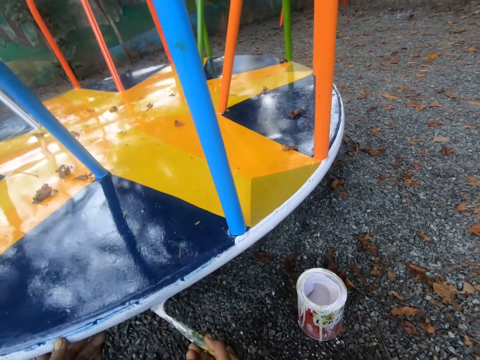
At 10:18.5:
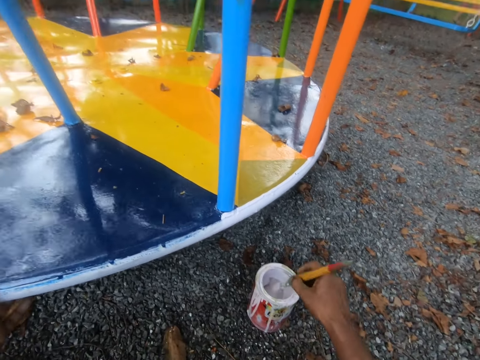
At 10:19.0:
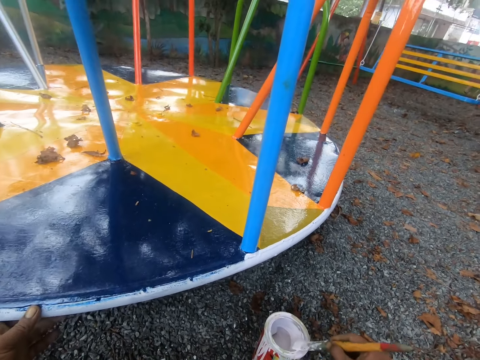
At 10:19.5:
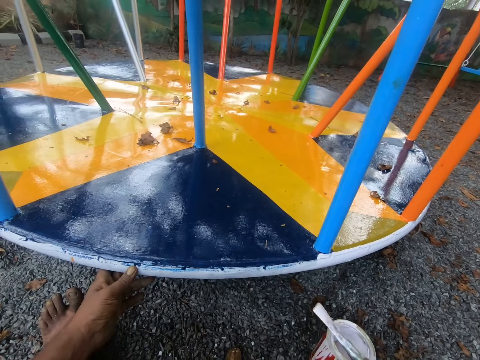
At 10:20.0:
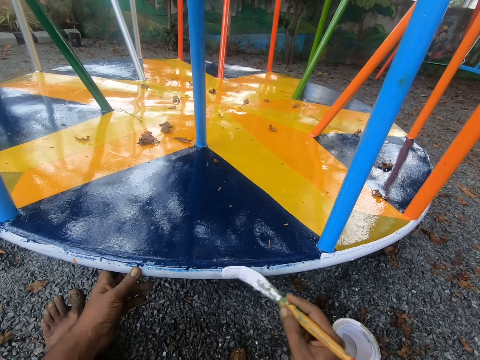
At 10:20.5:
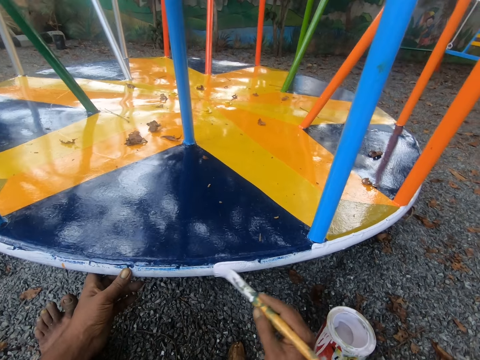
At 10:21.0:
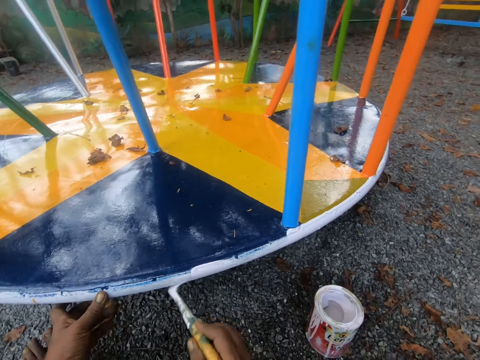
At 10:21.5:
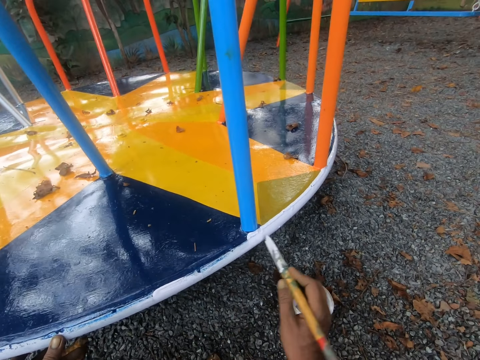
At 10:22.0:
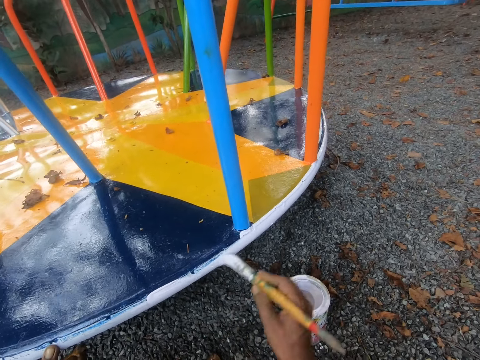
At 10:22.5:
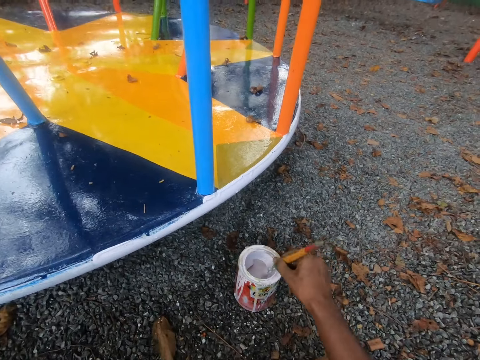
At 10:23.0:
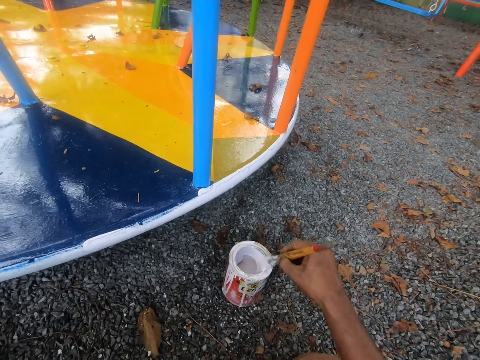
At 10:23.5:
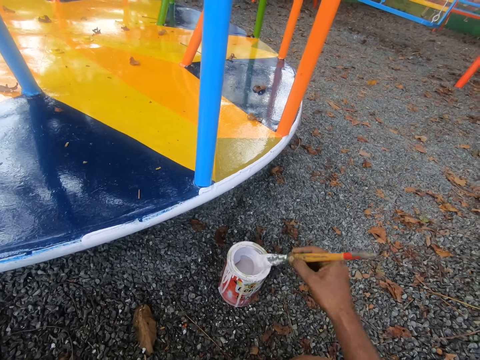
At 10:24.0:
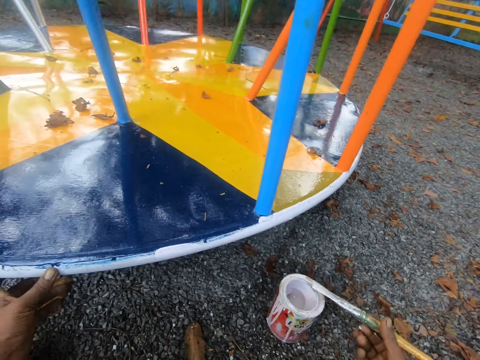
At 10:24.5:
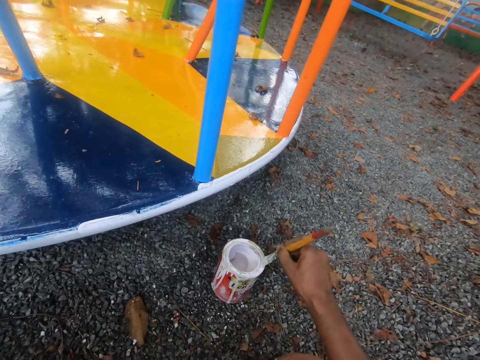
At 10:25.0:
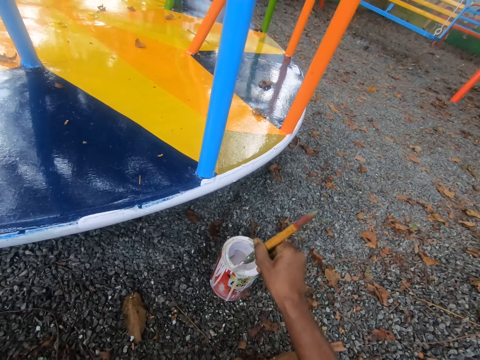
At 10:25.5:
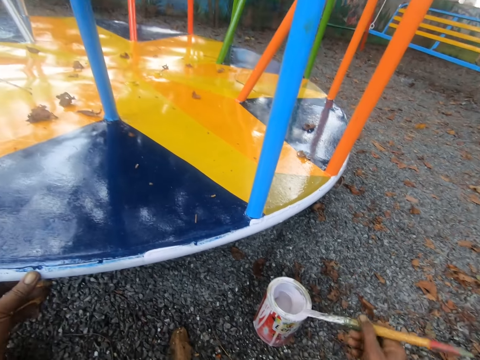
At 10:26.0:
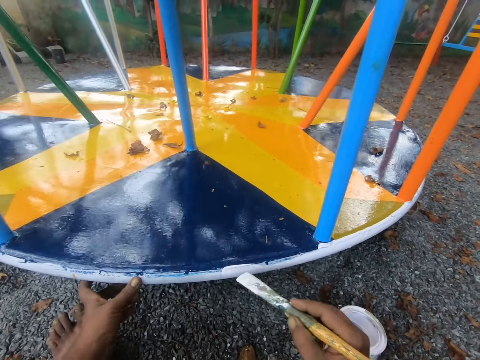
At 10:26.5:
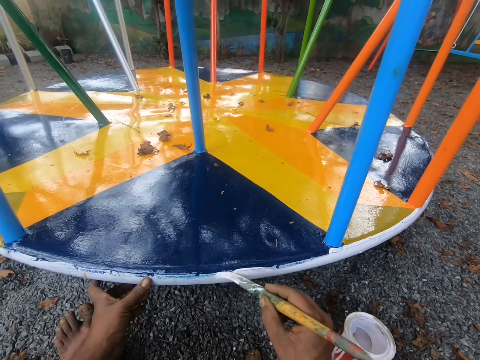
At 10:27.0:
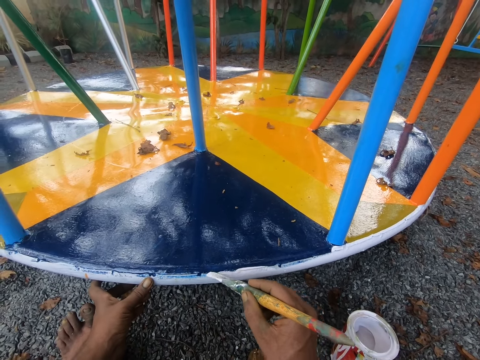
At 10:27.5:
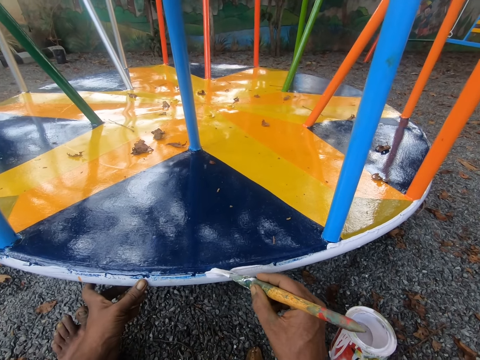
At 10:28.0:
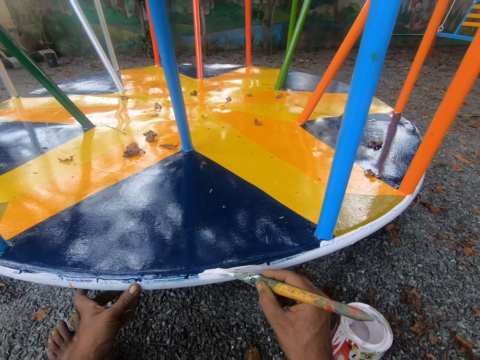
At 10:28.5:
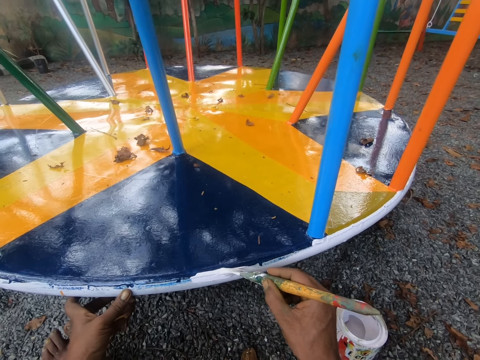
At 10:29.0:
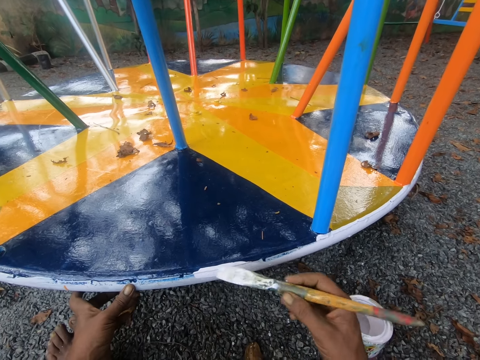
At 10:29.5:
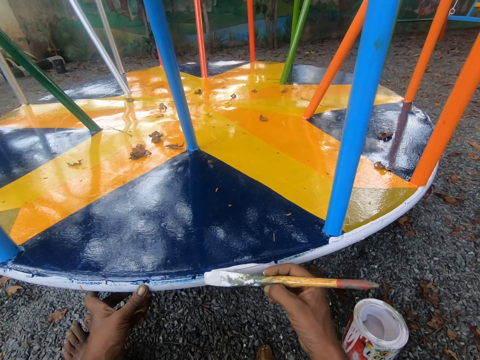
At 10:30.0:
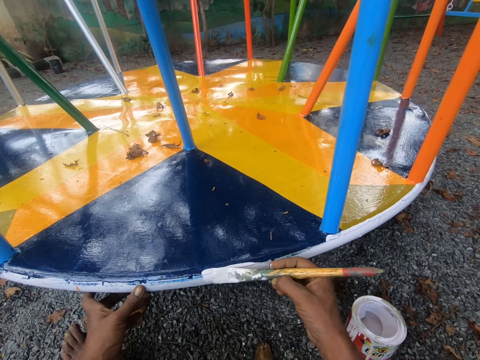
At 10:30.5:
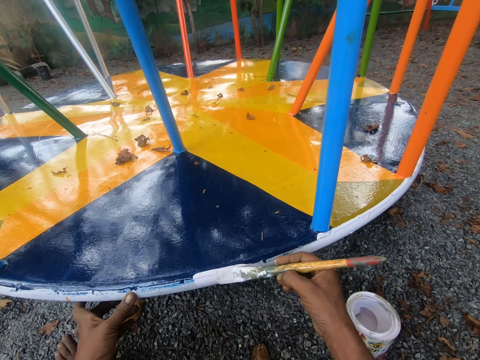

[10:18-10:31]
The camera wearer dips the paint brush in his right hand into the paint container on the ground. He wipes the paint brush on the paint container. He paints the swing with the paint brush in his right hand. He dips the paint brush in his right hand into the paint container on the ground. He wipes the paint brush in his right hand on the rim of the paint container. He cleans off the paint on the rim of the paint container with the paint brush in his right hand. He paints the swing with the paint brush in his right hand.

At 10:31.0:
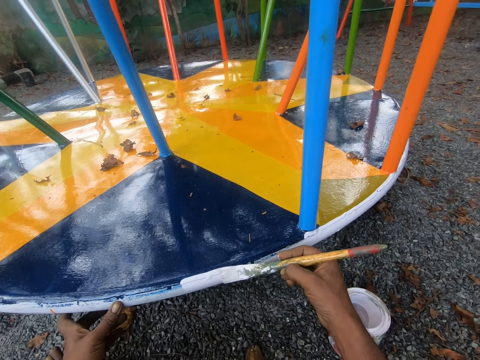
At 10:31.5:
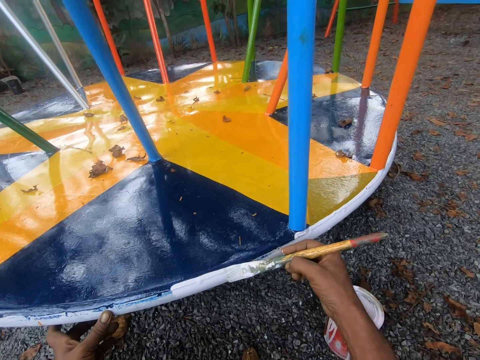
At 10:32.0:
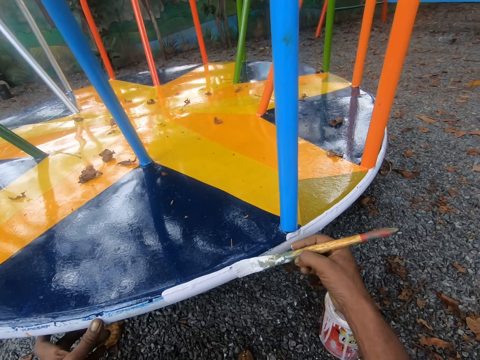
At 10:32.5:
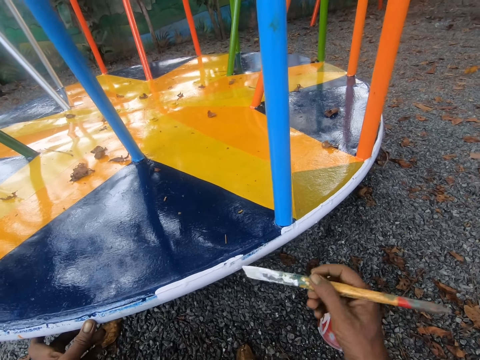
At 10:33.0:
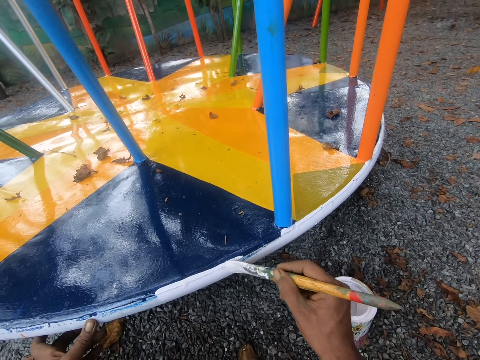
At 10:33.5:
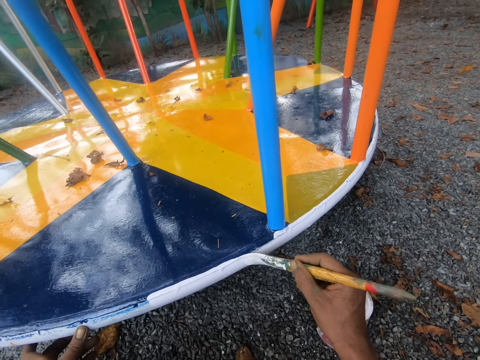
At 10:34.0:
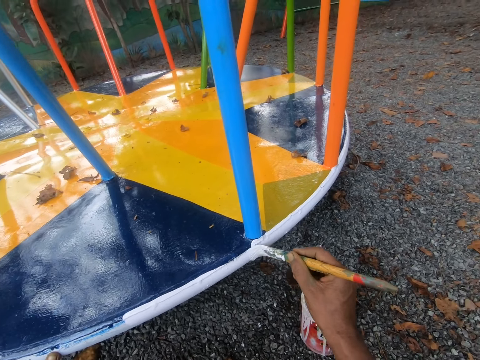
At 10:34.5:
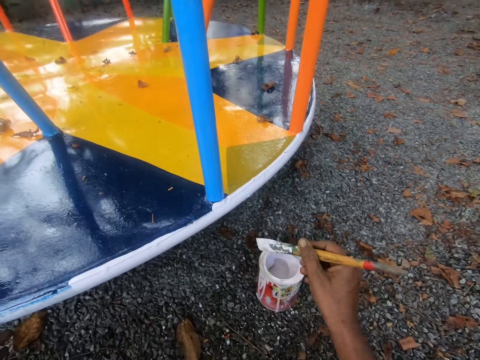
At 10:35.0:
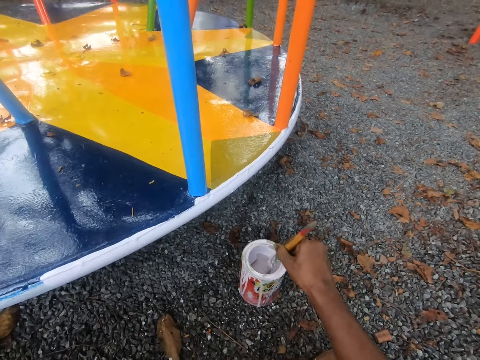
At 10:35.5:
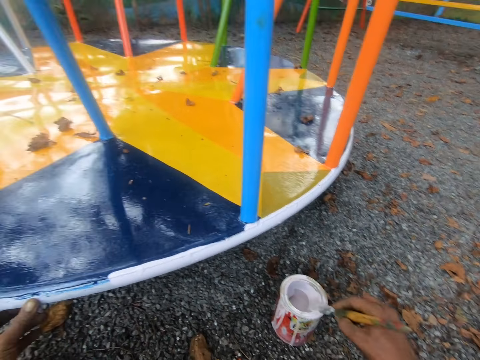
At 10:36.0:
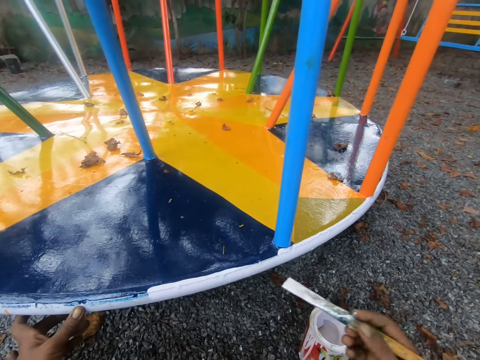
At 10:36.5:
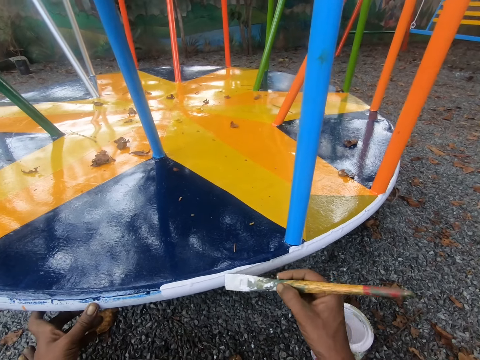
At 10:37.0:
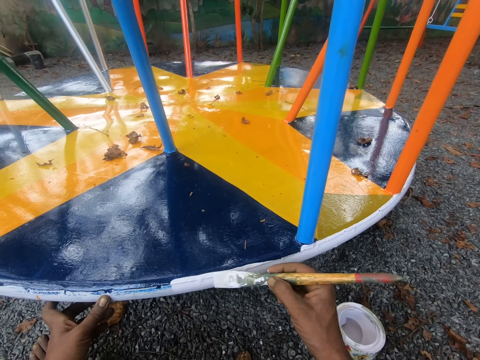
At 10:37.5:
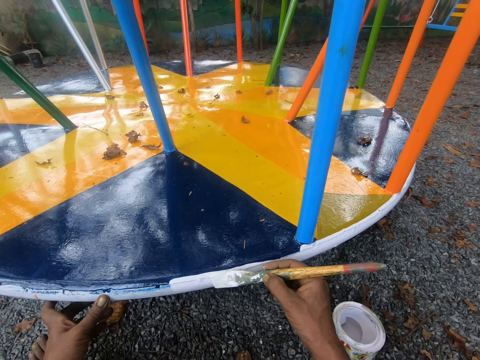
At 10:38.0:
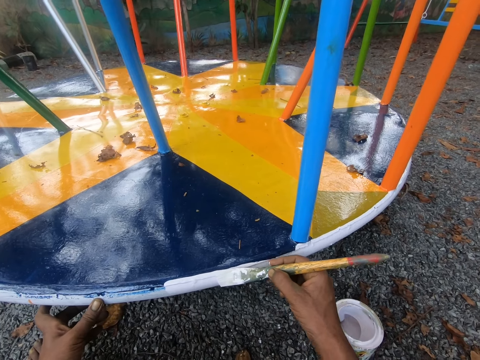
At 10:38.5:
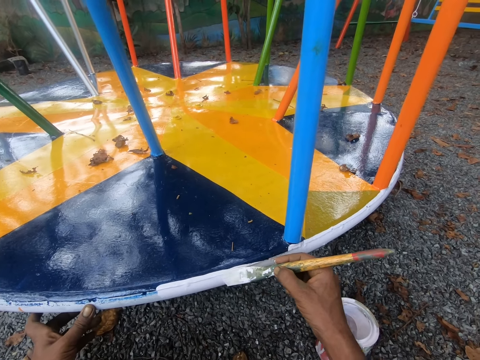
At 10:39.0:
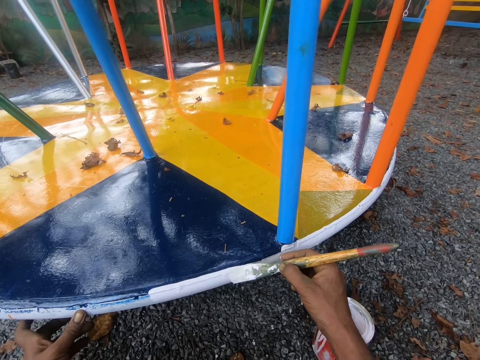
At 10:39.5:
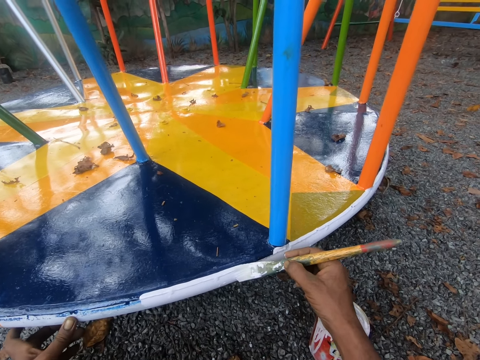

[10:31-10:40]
The camera wearer dips the paint brush in his right hand into the paint container on the ground. He wipes the paint brush in his right hand on the rim of the paint container. He paints the swing with the paint brush in his right hand.

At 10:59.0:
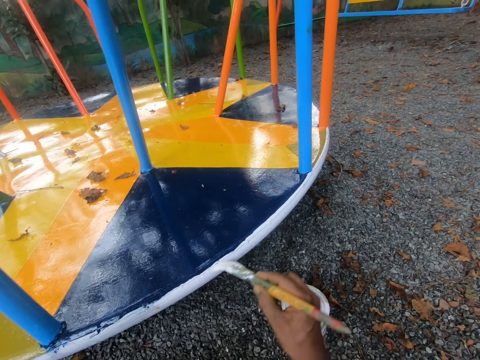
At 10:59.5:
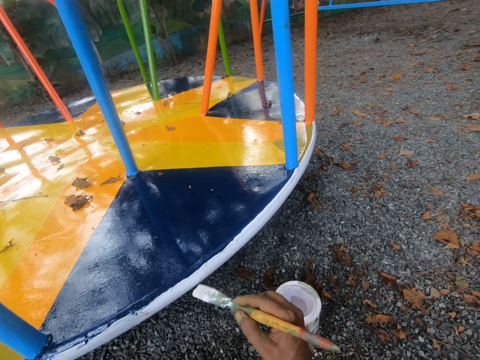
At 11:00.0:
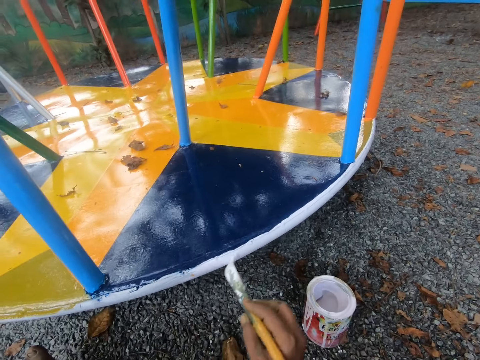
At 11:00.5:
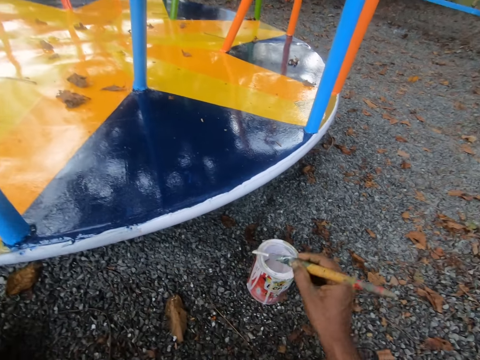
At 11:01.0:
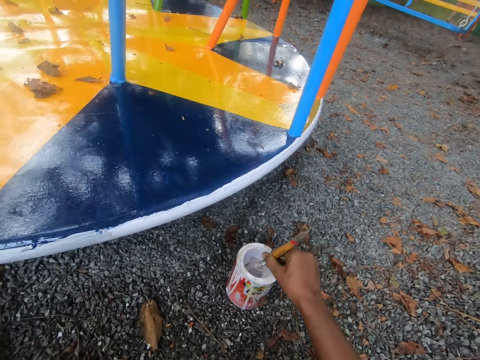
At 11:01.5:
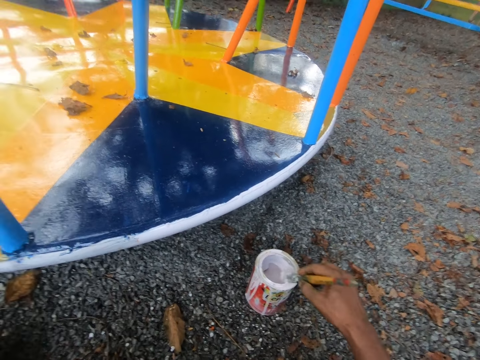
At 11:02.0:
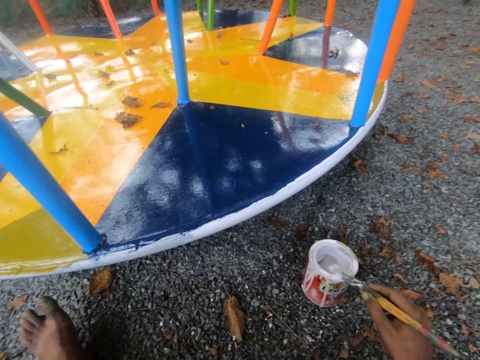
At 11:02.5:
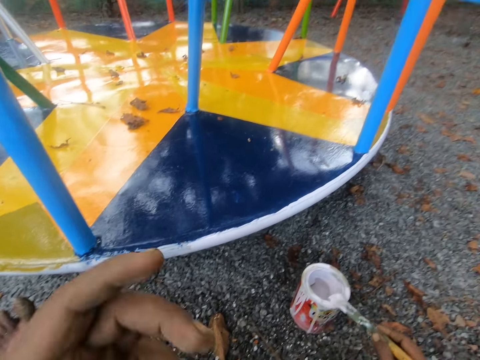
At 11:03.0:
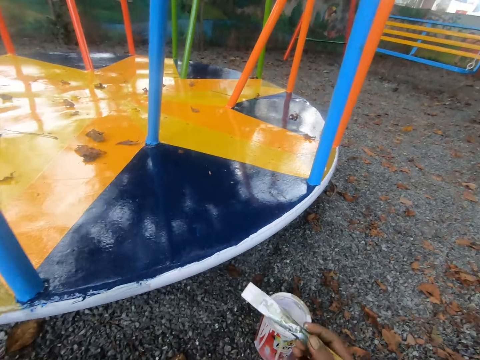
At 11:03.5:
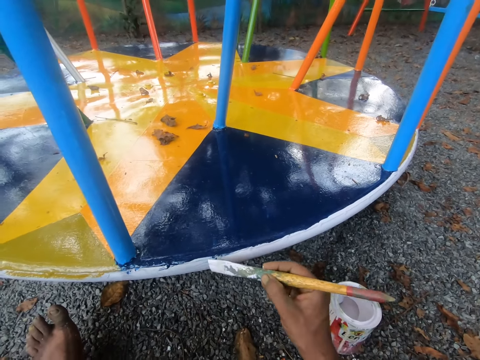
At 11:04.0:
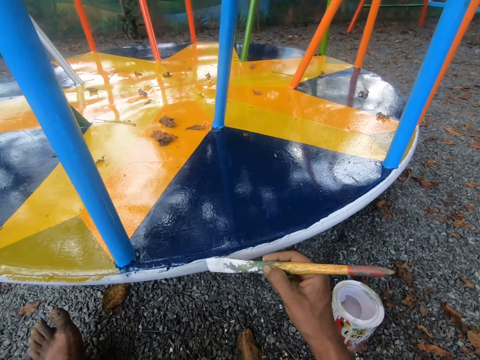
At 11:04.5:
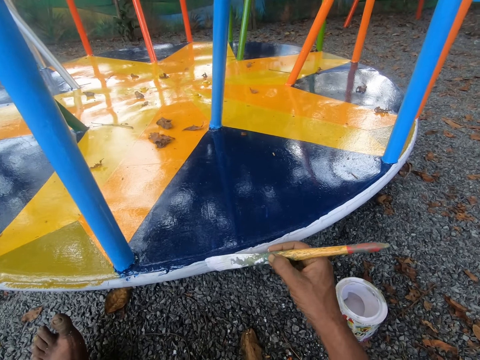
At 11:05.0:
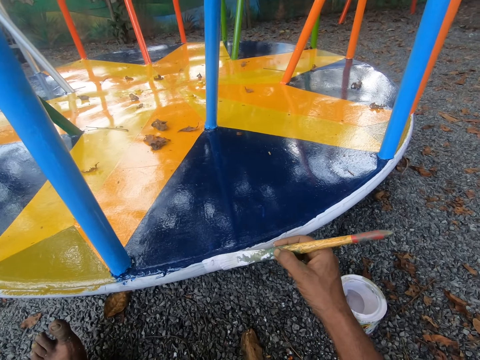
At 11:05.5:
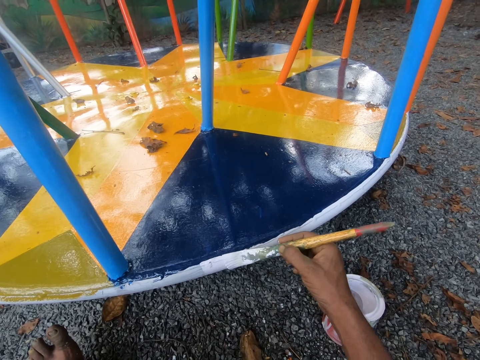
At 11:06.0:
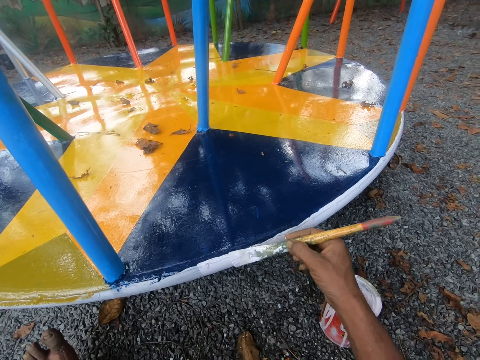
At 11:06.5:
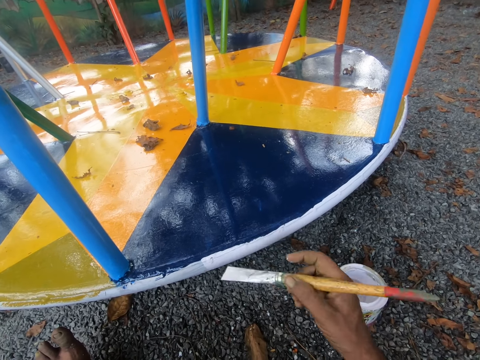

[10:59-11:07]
The camera wearer dips the paint brush in his right hand into the paint container on the ground. He wipes the paint brush in his right hand on the rim of the paint container. He touches his face with his left hand. He paints the swing with the paint brush in his right hand.
